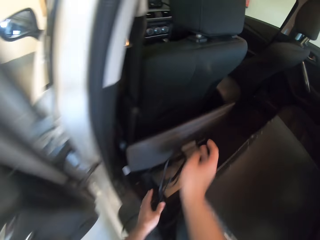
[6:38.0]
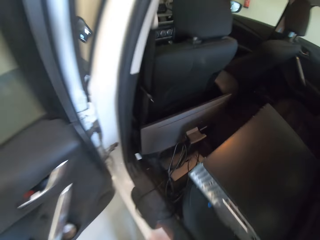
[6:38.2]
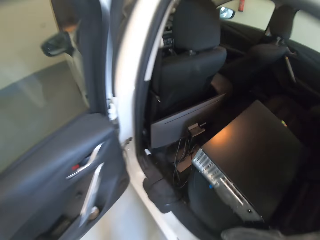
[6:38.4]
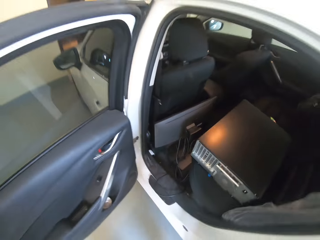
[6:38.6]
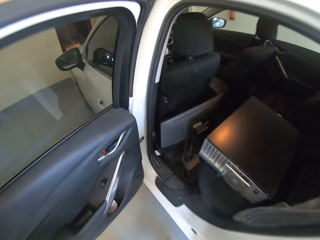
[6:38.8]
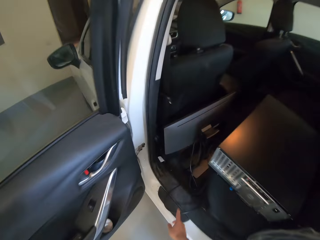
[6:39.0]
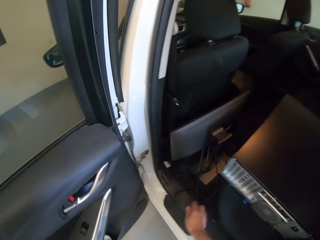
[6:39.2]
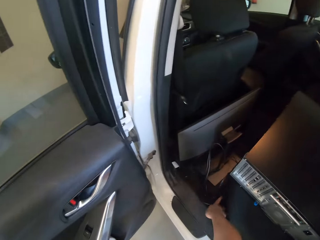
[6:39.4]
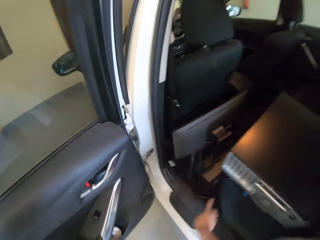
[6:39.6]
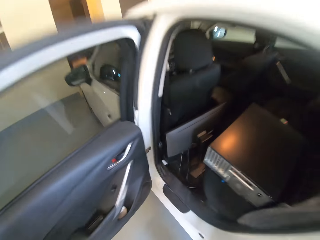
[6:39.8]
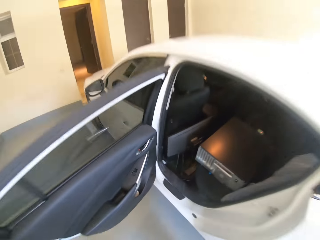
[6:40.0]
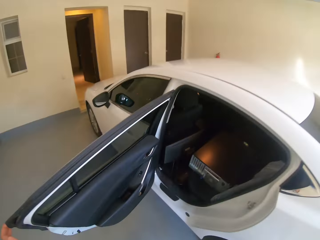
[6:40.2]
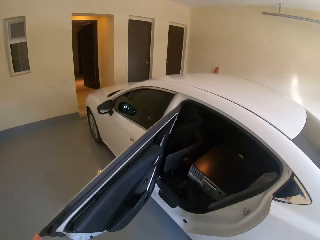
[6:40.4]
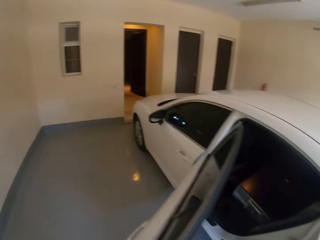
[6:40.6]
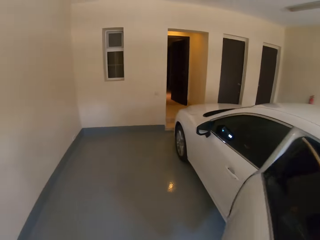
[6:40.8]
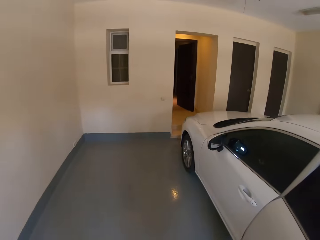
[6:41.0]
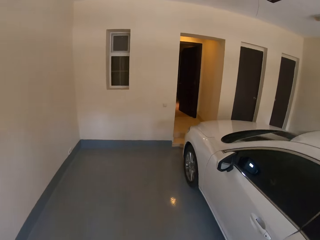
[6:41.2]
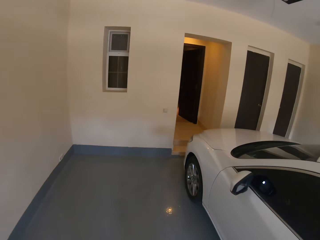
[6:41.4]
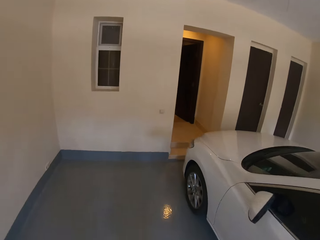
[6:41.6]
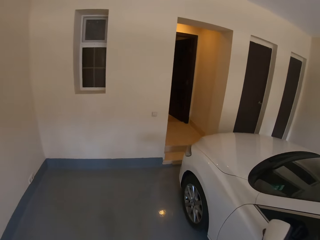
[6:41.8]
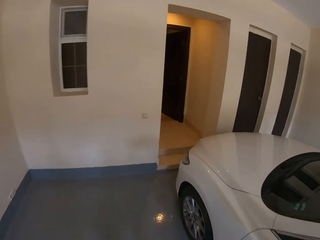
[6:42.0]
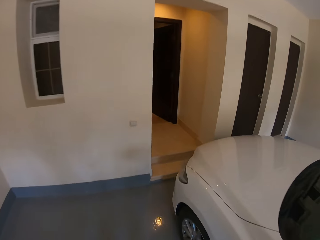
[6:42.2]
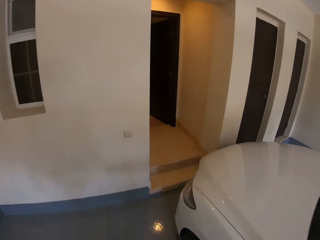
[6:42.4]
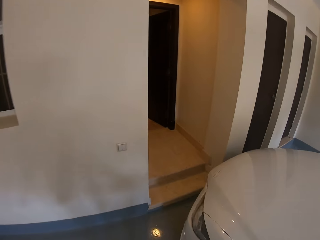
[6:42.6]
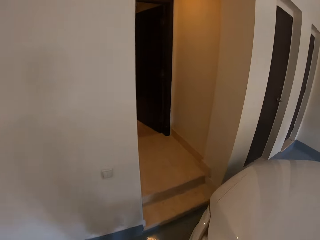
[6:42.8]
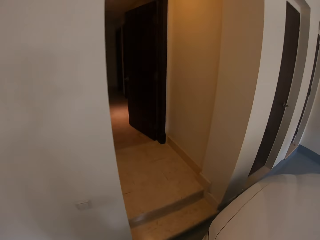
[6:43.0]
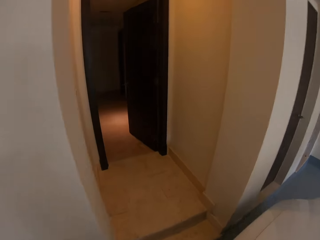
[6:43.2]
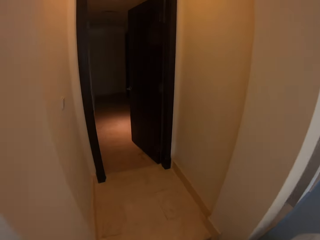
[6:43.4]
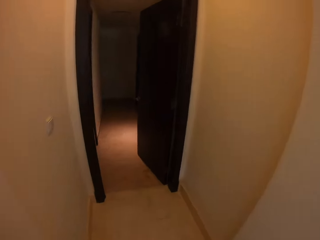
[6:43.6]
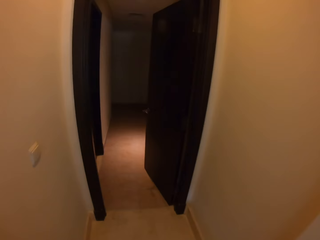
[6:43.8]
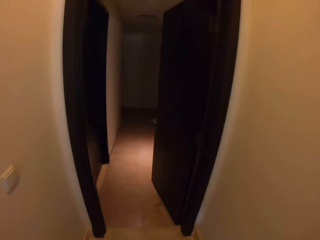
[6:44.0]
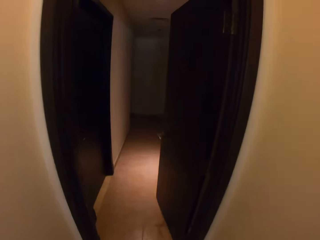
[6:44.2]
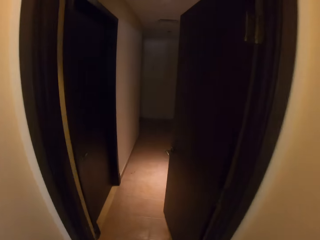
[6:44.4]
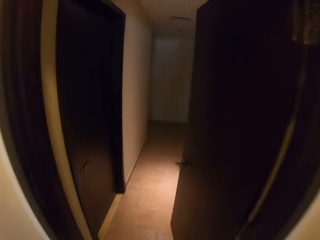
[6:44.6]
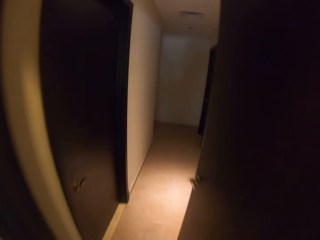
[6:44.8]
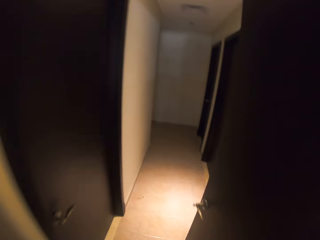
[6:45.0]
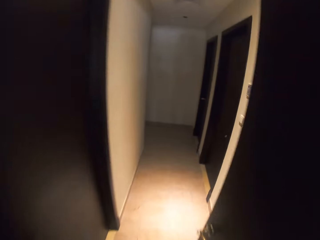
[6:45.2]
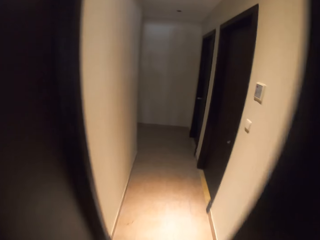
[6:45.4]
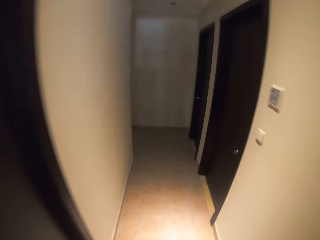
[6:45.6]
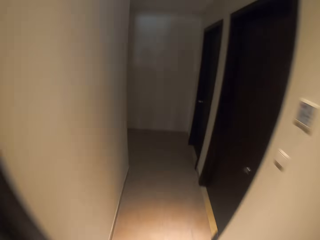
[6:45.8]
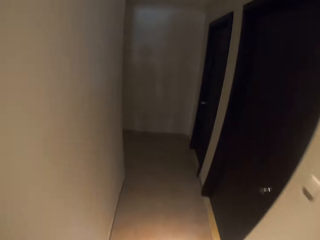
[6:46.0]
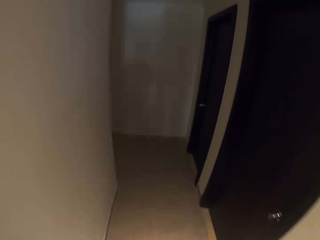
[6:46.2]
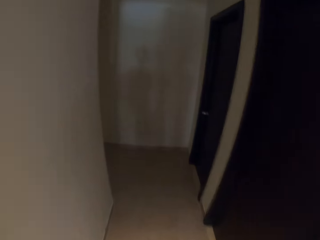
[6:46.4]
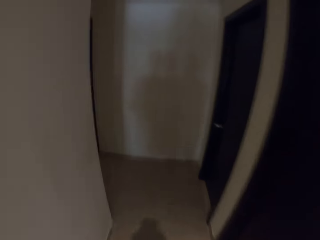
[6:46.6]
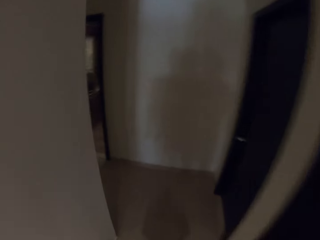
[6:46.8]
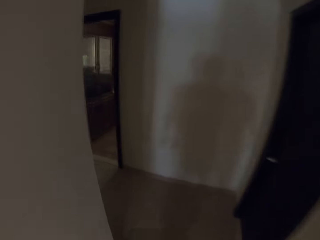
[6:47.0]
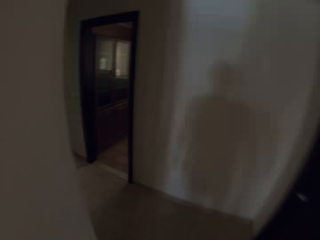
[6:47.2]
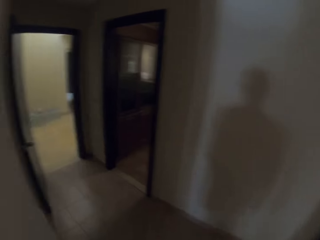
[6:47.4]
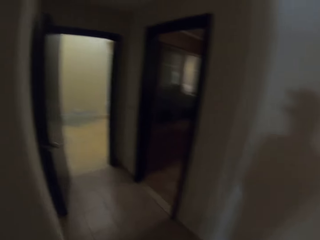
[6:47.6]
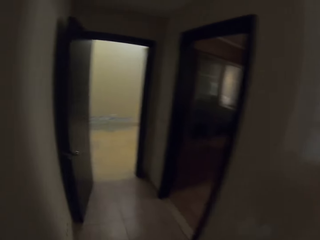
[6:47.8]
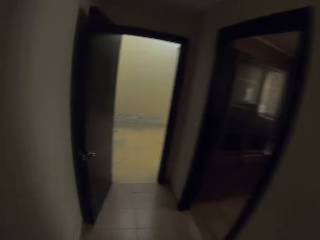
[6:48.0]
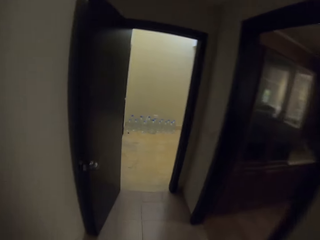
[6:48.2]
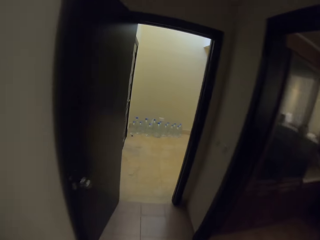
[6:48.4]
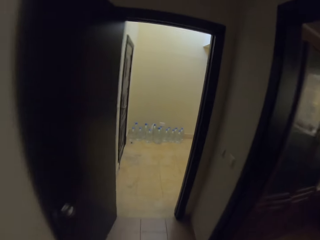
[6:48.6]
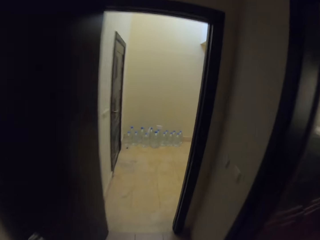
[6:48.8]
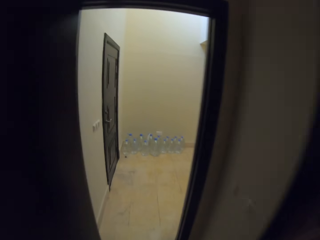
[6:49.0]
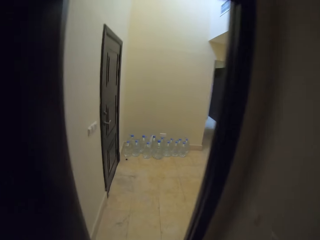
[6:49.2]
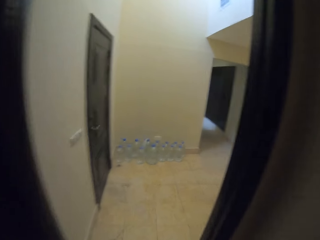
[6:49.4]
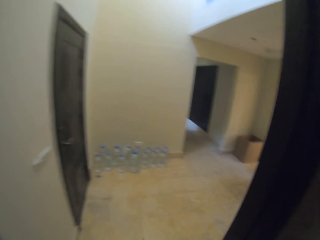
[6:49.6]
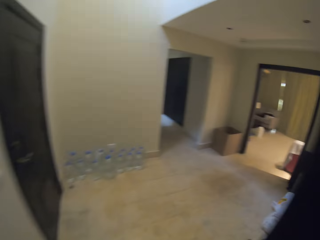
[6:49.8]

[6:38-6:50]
The camera wearer closes the vehicle's door. They walk around.

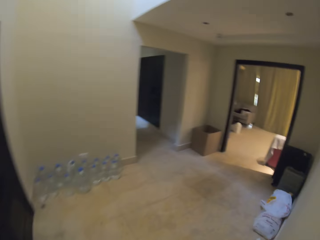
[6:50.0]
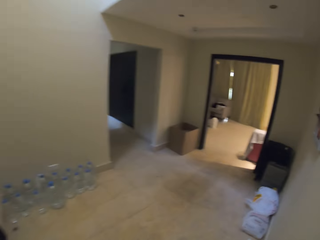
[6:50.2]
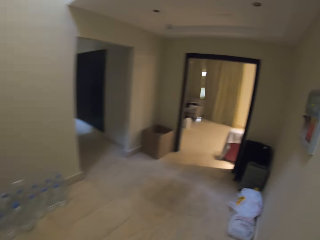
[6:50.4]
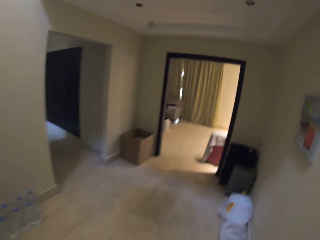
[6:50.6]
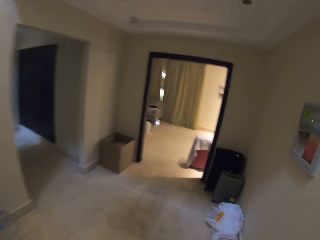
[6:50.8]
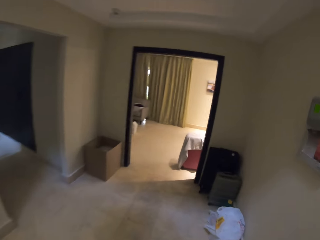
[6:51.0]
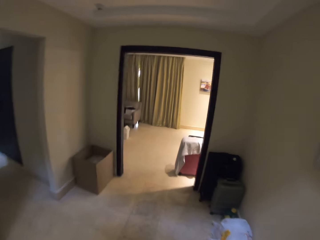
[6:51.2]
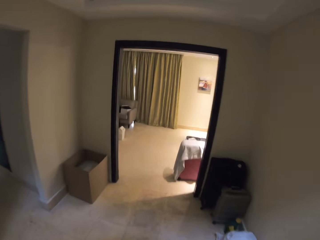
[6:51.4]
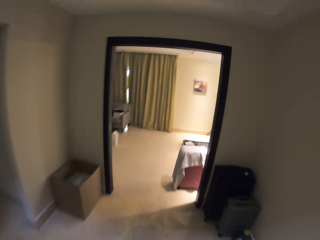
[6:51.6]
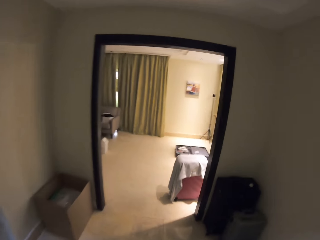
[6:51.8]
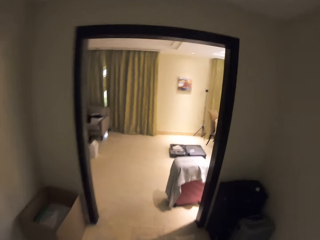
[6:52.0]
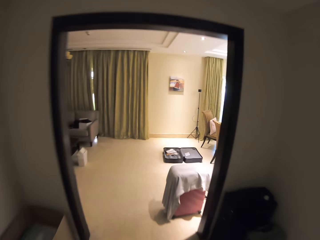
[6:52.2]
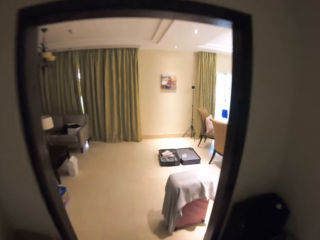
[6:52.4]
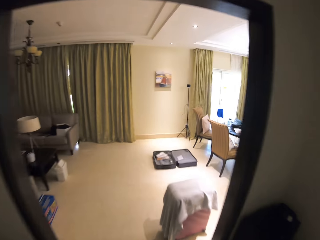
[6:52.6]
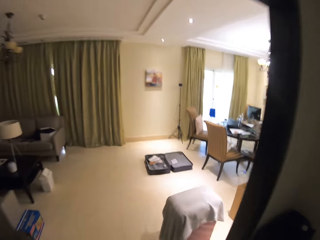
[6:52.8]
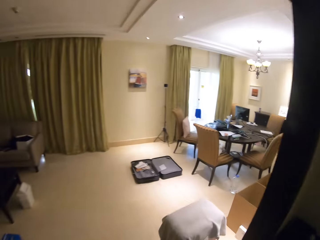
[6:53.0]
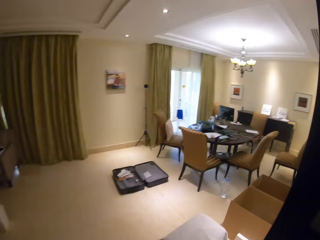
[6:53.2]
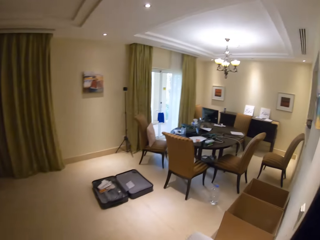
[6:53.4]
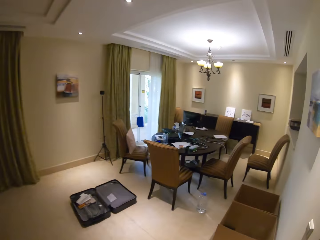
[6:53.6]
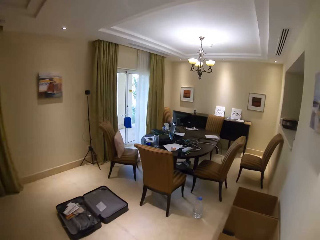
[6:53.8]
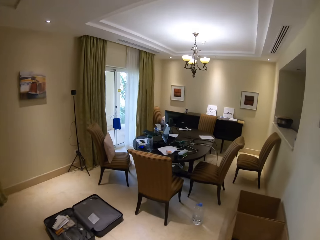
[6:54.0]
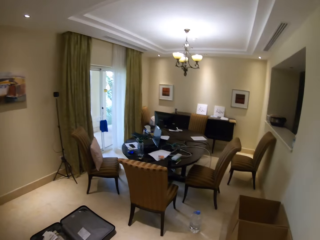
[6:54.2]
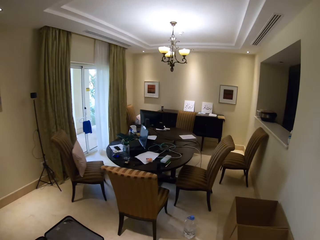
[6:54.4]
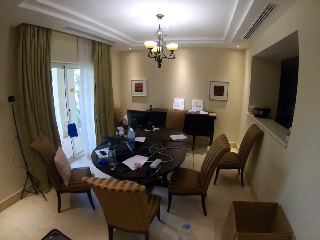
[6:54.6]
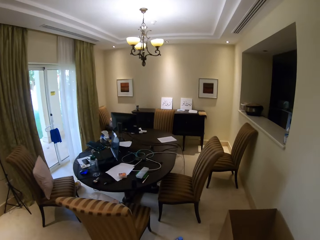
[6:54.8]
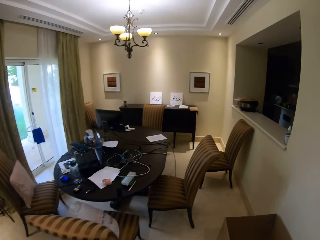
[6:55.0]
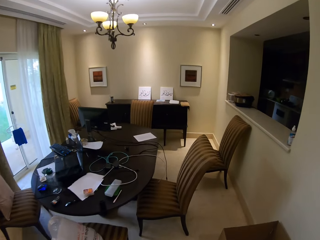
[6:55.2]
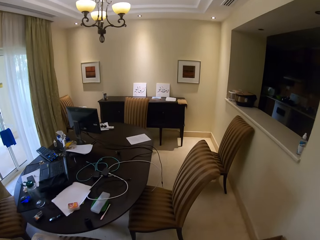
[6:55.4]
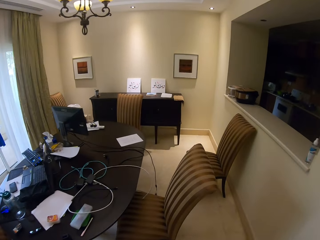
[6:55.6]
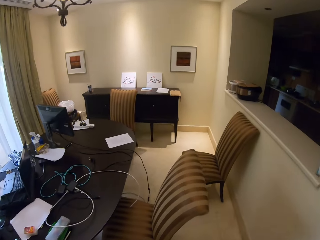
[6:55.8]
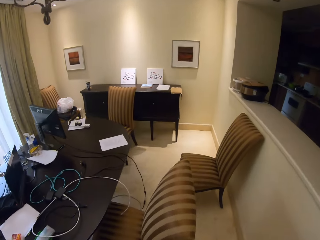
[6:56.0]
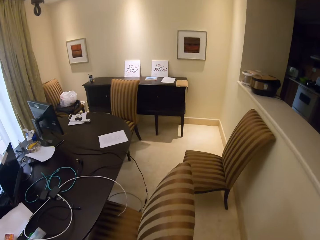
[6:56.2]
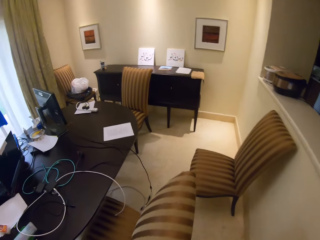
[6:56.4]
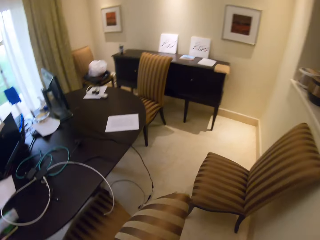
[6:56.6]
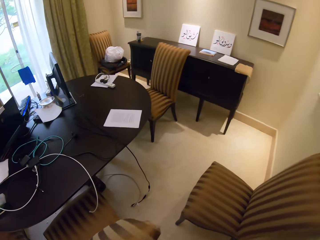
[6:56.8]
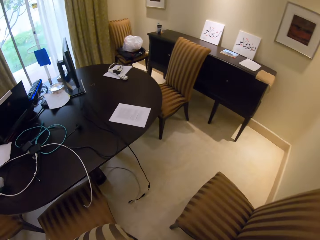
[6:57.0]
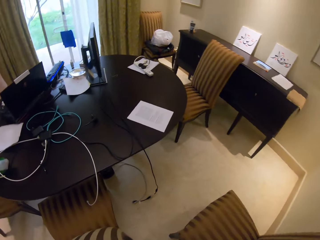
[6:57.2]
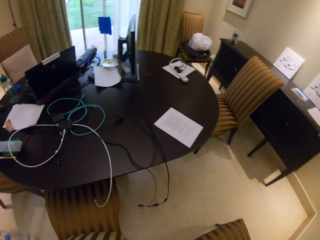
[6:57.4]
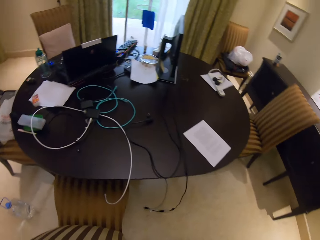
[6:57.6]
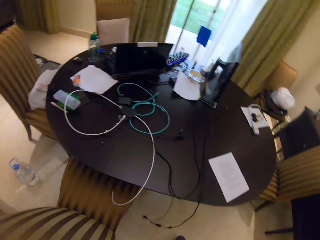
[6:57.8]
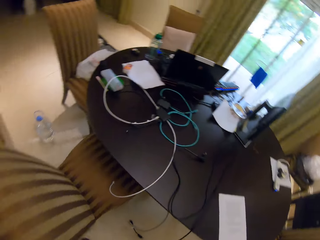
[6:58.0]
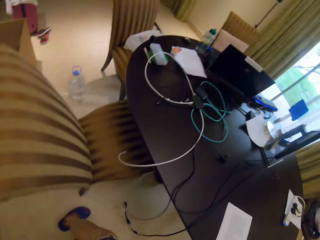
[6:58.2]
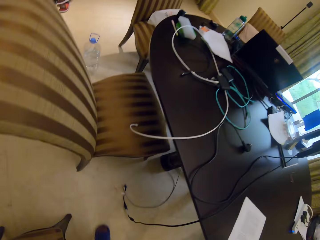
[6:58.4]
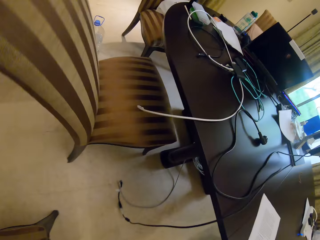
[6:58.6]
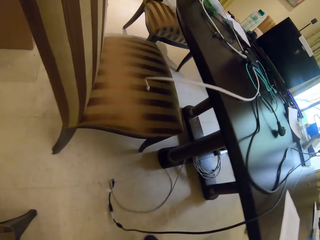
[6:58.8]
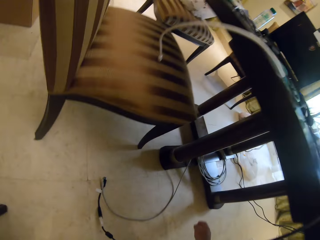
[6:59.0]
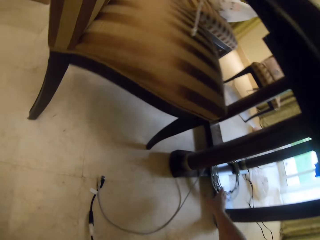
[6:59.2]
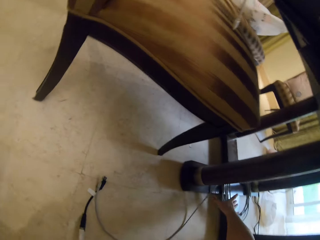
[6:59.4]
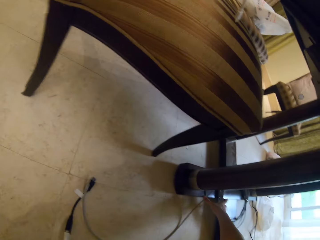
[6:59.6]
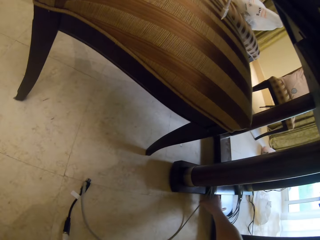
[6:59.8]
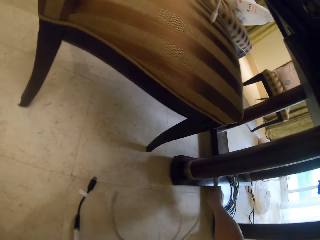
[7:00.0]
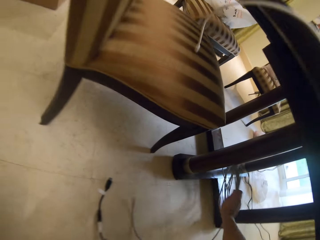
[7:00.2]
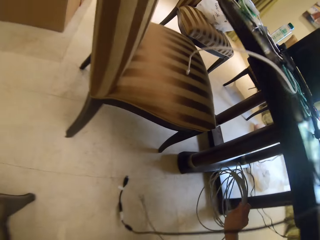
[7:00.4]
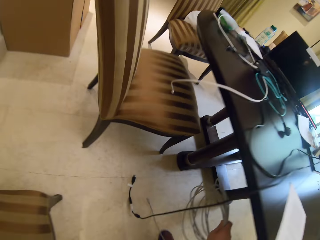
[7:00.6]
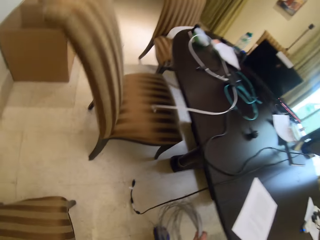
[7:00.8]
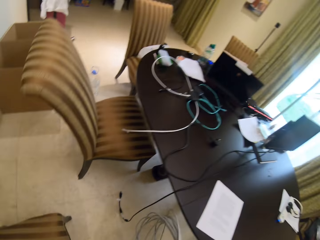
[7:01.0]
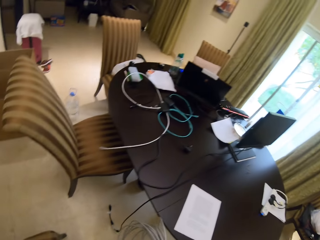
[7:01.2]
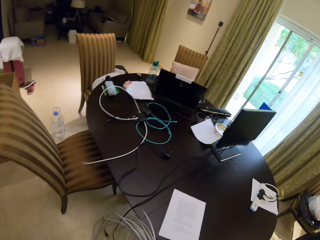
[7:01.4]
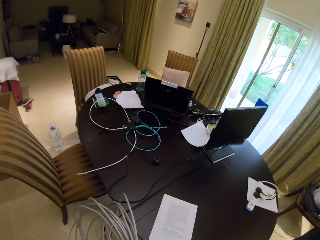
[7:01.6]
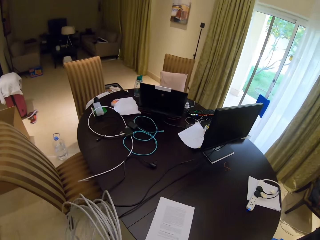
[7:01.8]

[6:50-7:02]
The camera wearer picks up cables under a table.
